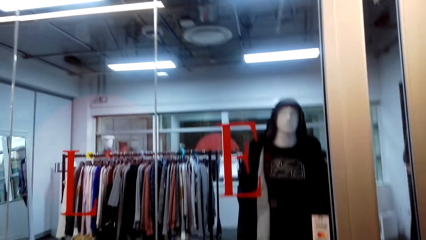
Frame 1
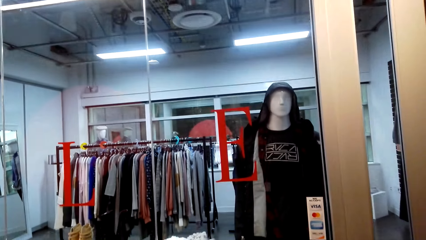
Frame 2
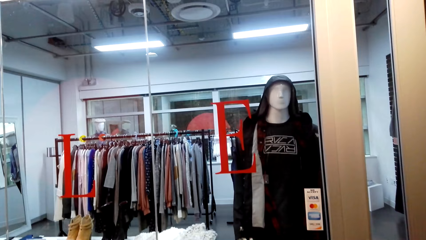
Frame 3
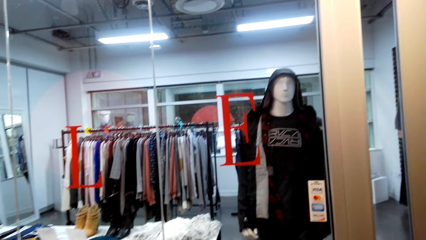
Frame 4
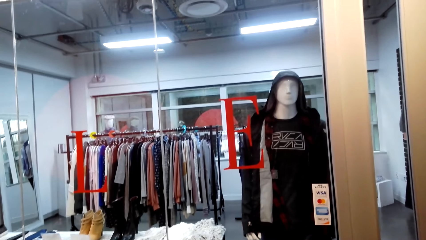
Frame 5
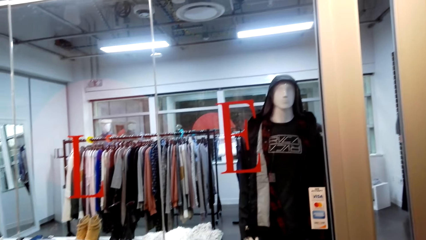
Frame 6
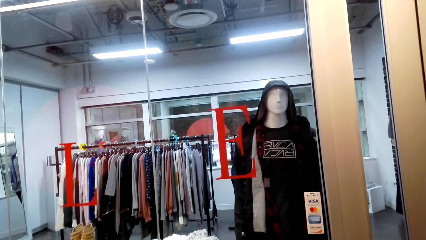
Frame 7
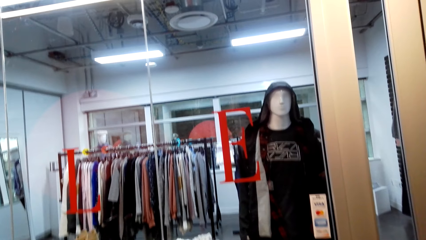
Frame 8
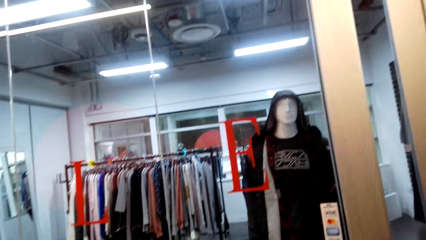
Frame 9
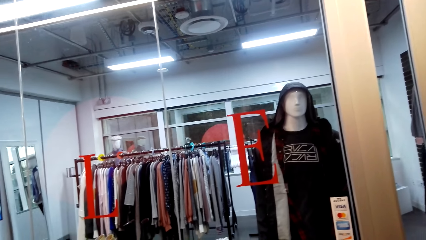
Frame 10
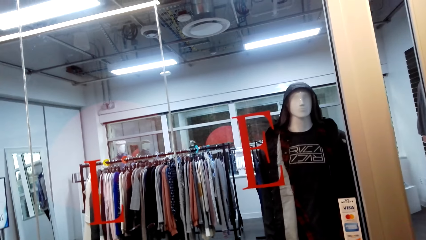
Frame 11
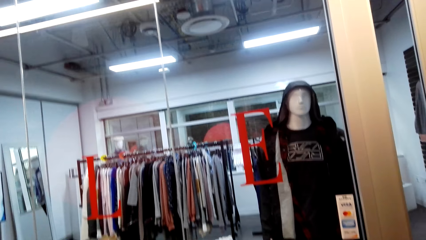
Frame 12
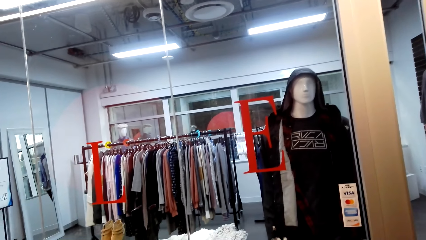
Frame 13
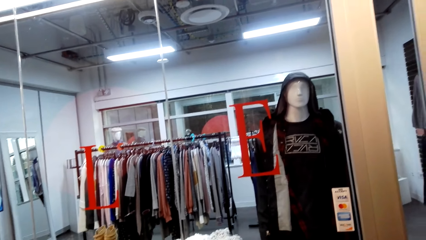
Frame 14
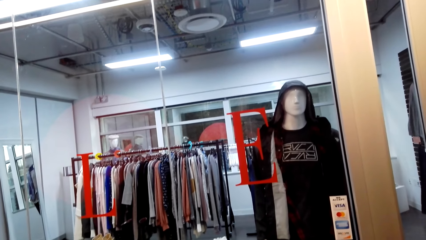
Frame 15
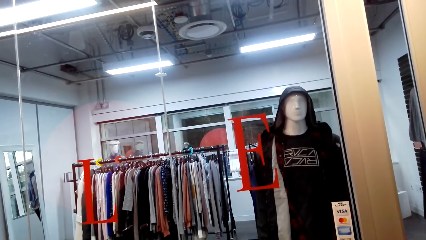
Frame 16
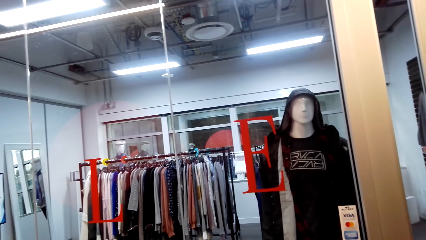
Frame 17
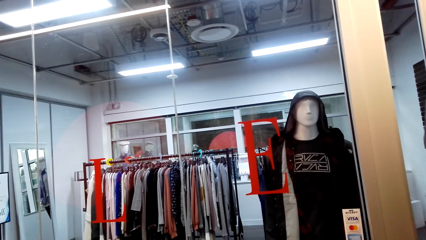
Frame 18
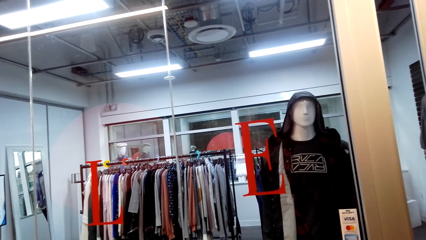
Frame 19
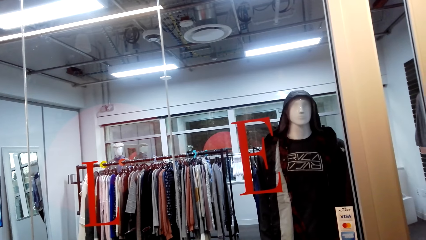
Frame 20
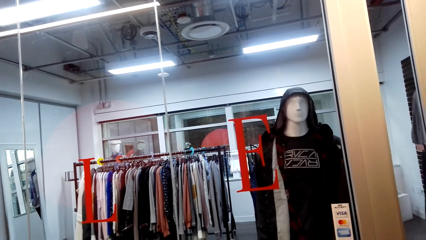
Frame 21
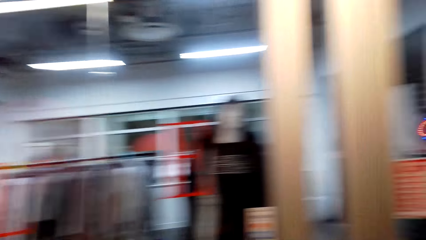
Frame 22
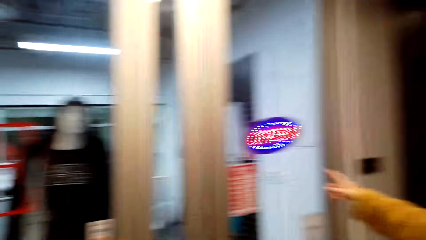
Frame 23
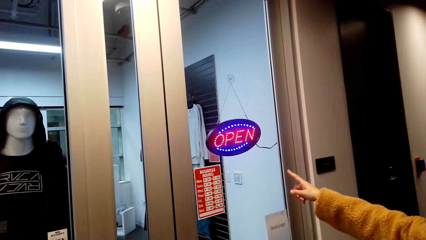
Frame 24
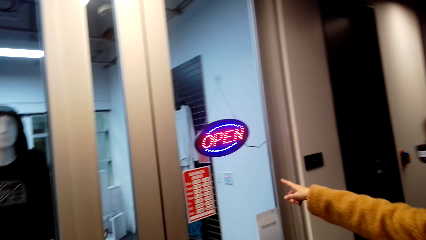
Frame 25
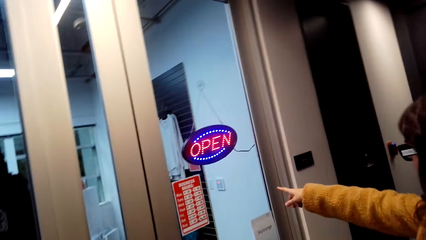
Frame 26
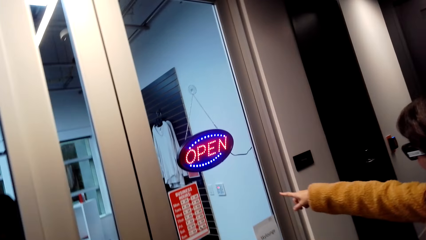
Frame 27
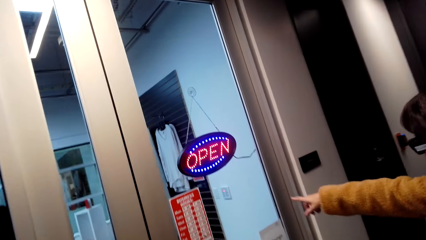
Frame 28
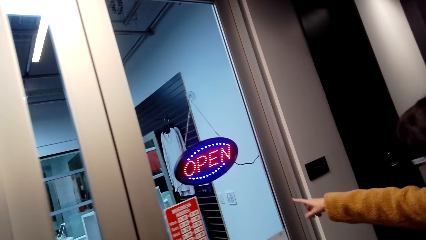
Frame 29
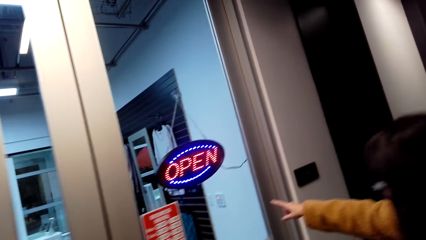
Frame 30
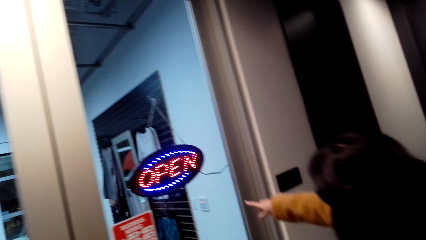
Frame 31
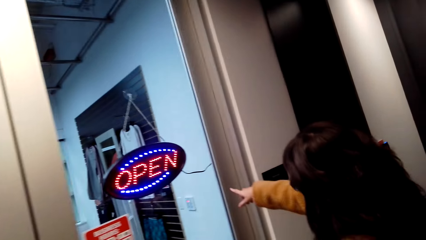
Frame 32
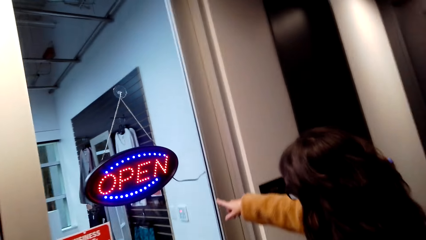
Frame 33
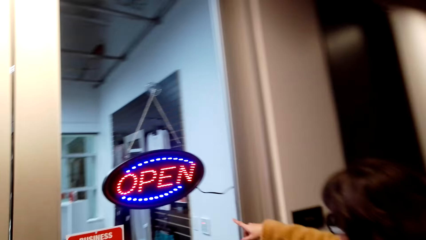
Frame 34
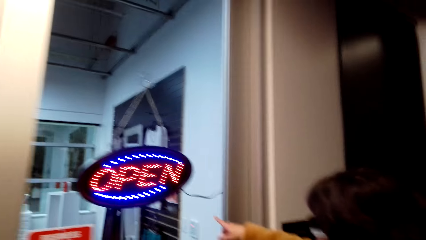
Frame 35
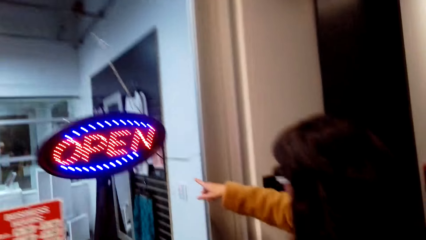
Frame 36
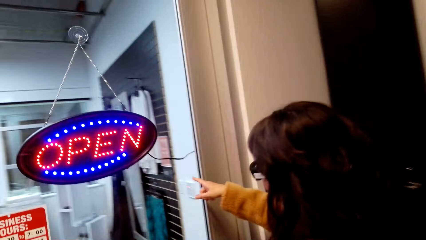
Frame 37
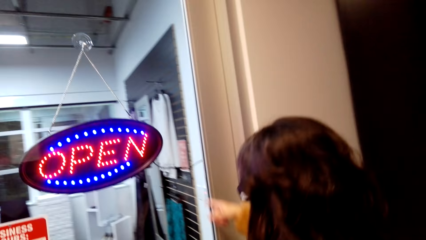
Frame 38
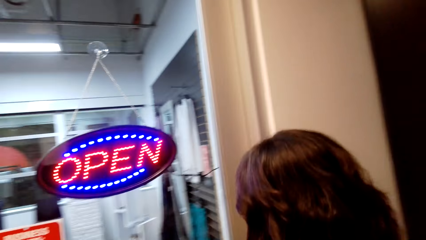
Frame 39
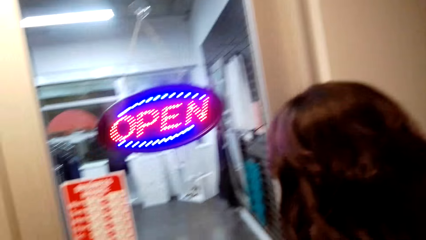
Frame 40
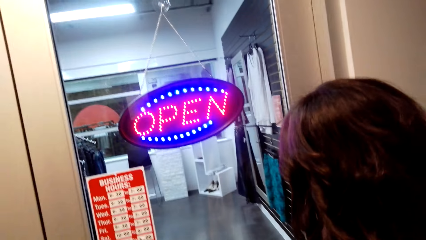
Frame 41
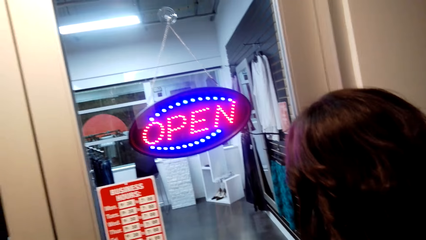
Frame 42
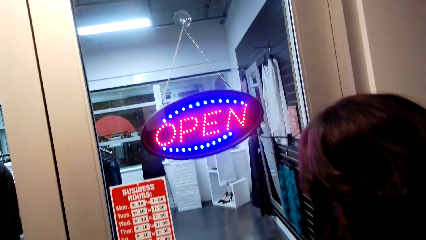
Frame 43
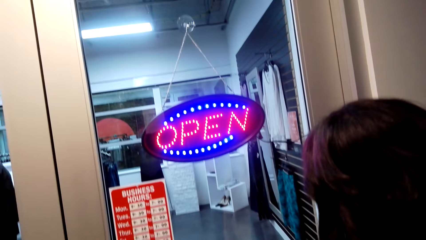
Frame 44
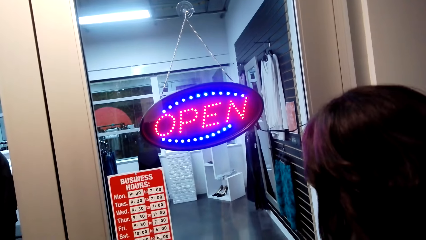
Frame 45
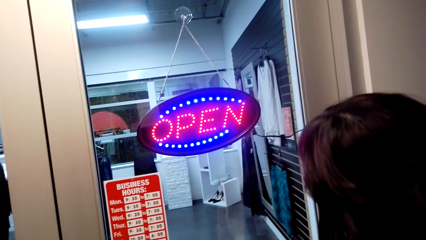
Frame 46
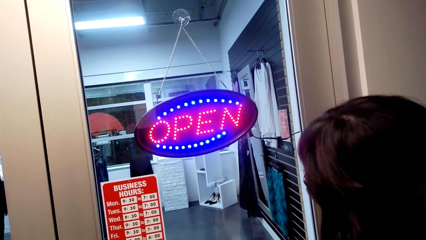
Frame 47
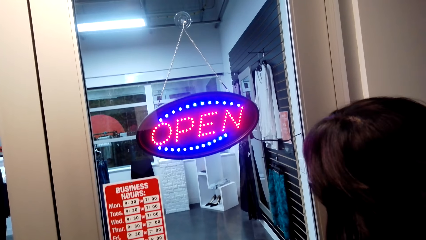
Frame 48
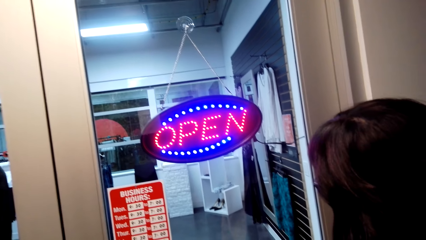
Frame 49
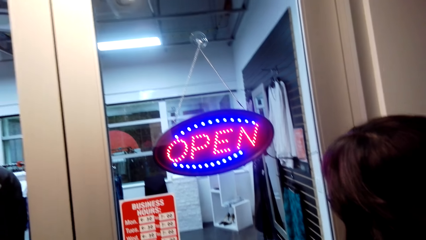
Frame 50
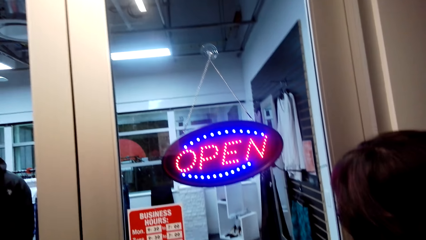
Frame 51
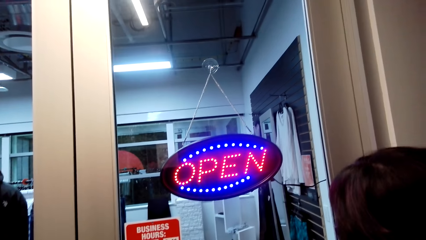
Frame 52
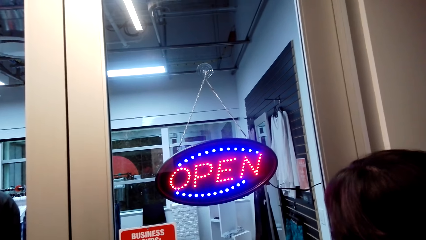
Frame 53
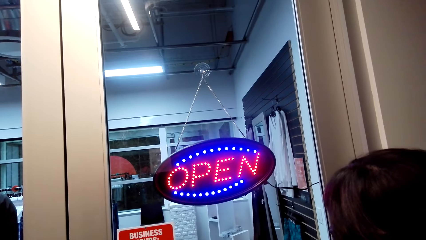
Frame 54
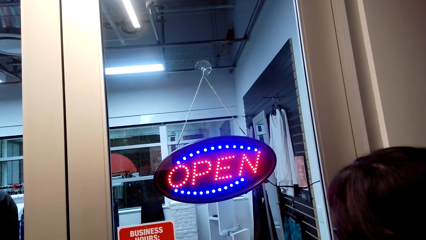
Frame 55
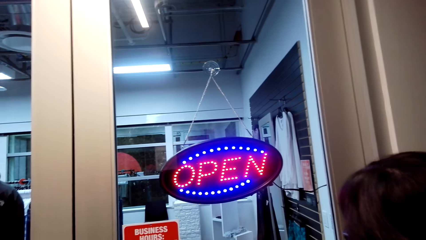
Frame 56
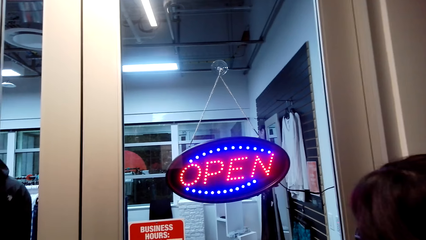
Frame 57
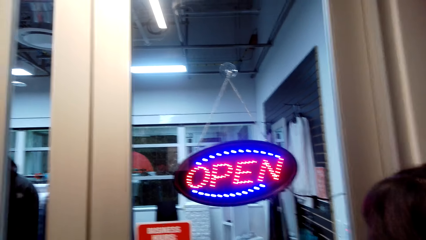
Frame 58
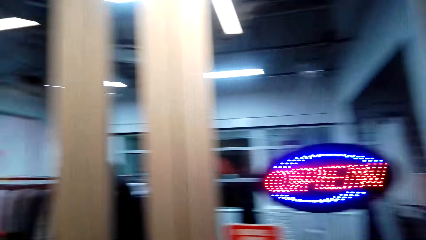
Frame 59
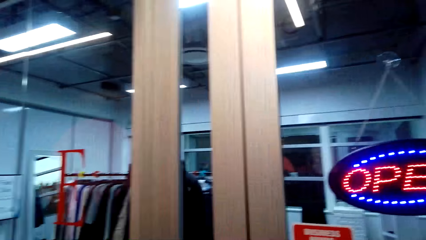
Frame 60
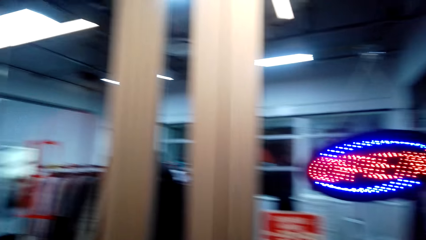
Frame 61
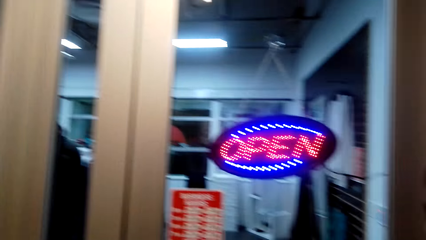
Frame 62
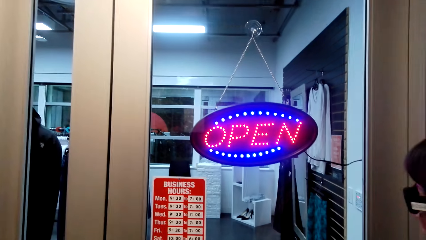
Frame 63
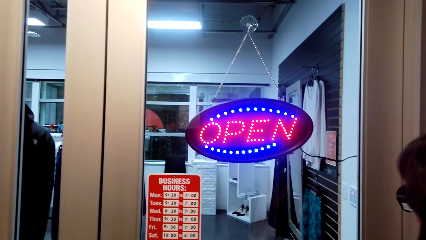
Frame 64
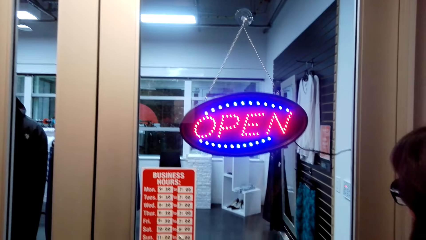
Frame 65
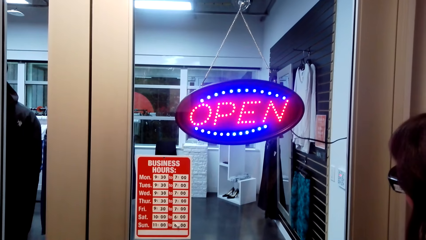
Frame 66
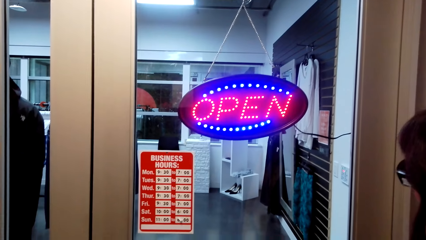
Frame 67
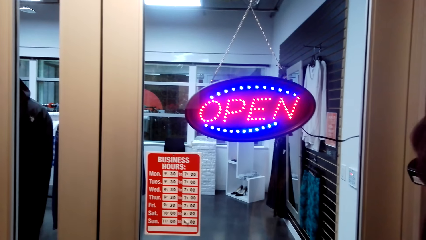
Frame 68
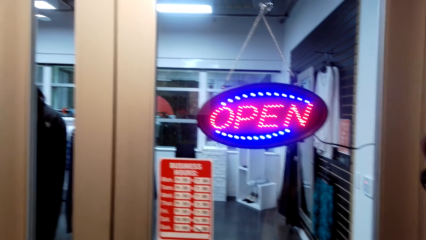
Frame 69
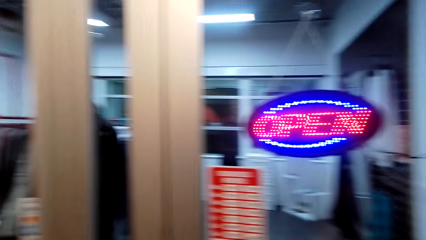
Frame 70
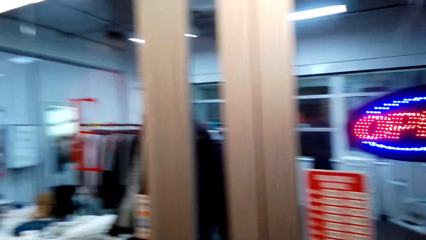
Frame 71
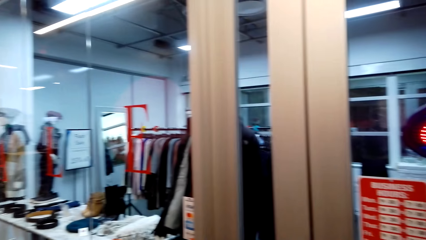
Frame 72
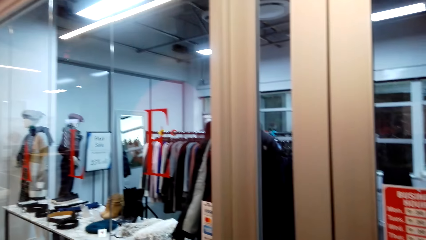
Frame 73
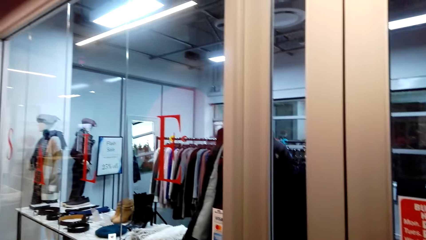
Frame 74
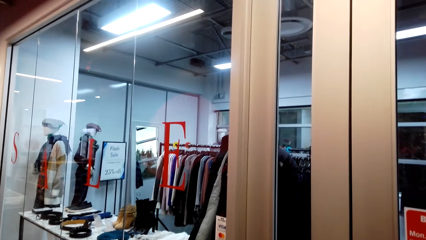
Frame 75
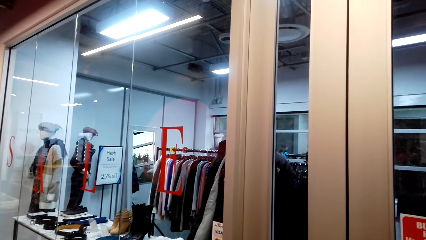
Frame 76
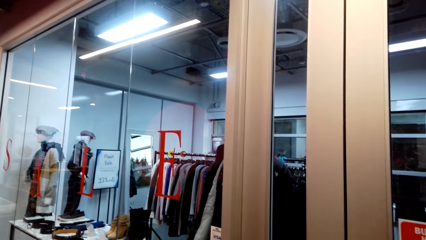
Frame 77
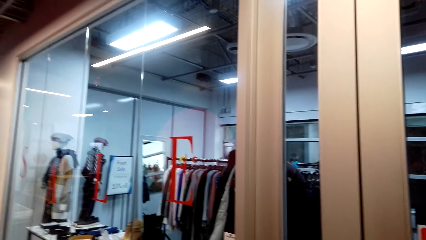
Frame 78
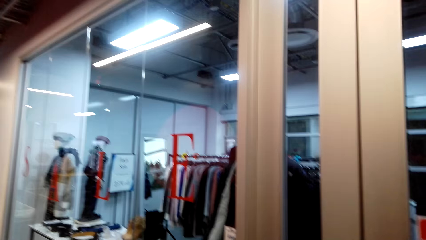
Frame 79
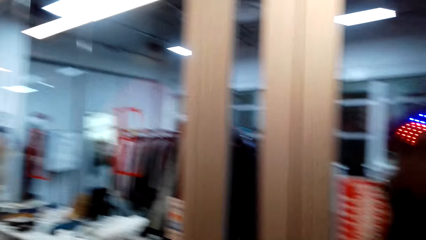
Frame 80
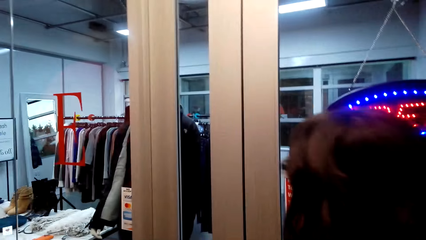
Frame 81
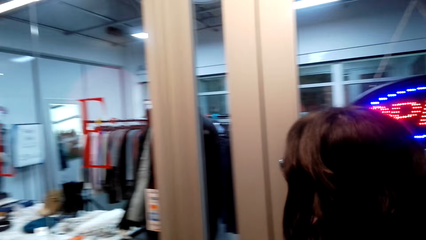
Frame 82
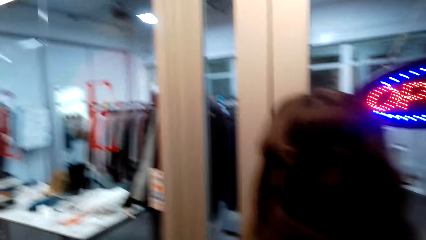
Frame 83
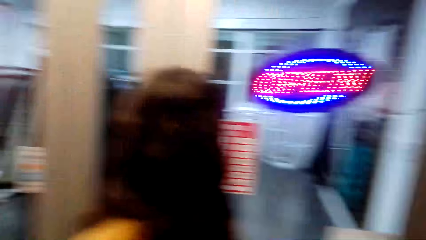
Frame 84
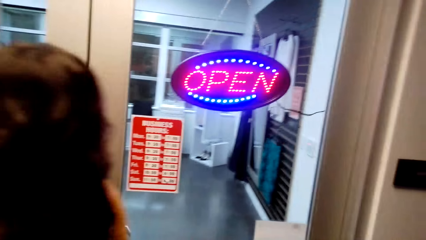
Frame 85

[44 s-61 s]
A woman points at clothes inside the shop. The camera wearer walks. They talk with the woman.
